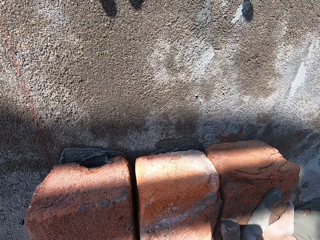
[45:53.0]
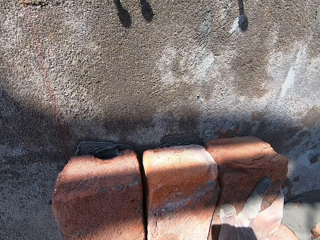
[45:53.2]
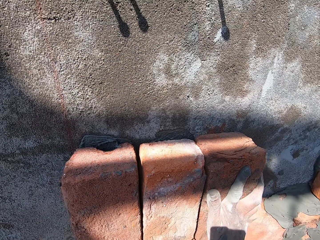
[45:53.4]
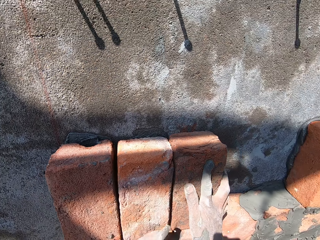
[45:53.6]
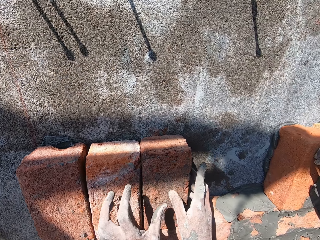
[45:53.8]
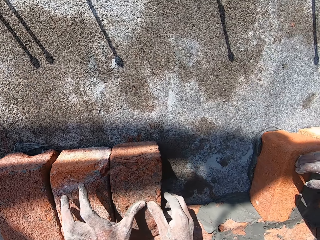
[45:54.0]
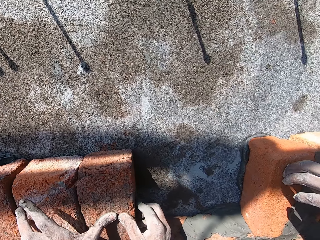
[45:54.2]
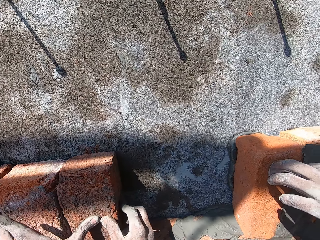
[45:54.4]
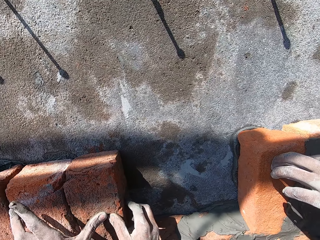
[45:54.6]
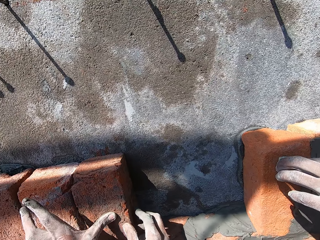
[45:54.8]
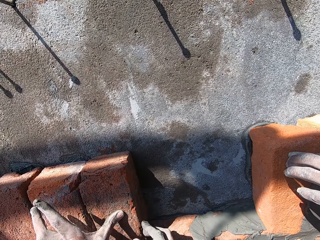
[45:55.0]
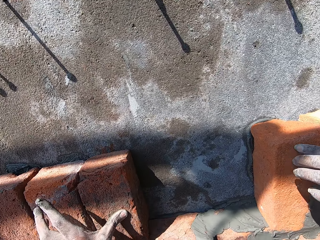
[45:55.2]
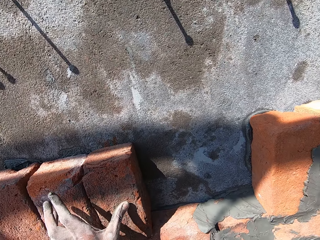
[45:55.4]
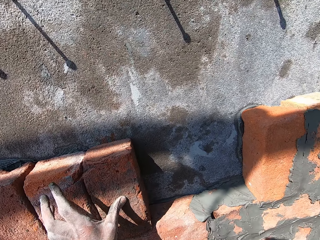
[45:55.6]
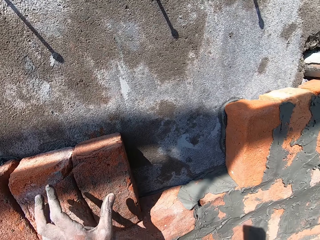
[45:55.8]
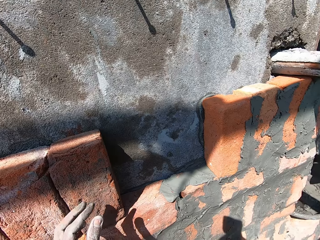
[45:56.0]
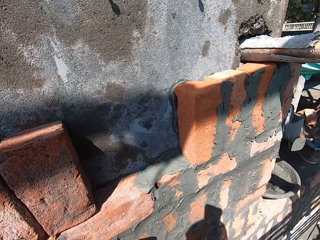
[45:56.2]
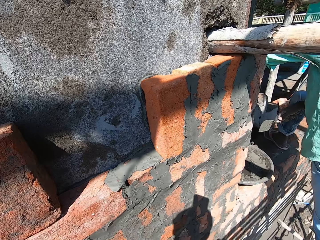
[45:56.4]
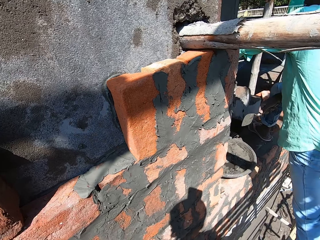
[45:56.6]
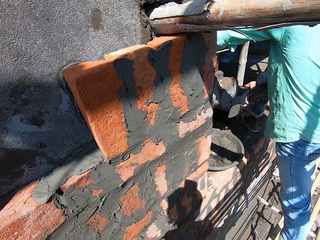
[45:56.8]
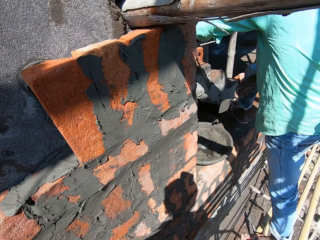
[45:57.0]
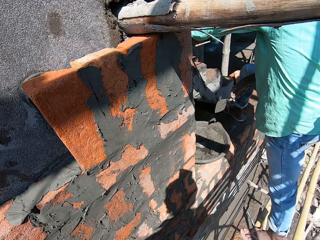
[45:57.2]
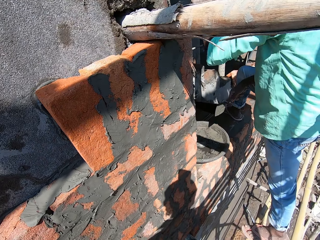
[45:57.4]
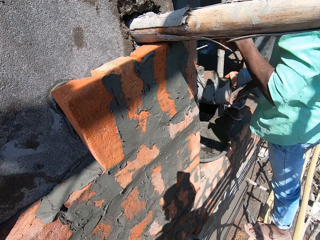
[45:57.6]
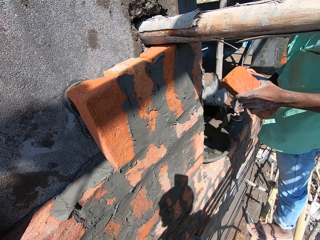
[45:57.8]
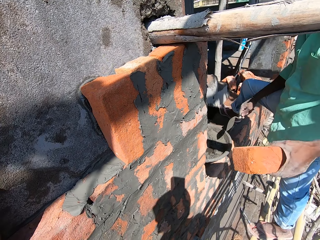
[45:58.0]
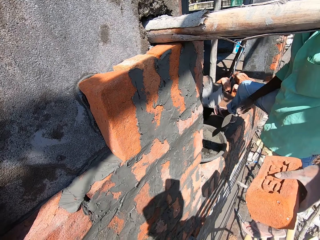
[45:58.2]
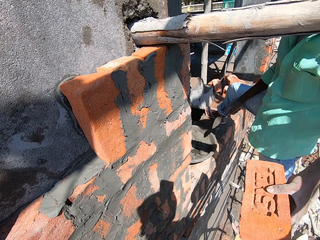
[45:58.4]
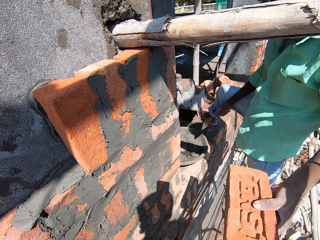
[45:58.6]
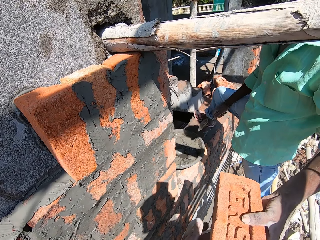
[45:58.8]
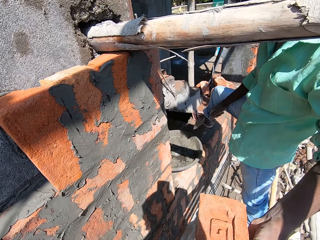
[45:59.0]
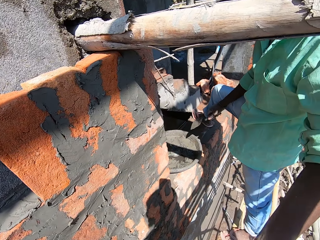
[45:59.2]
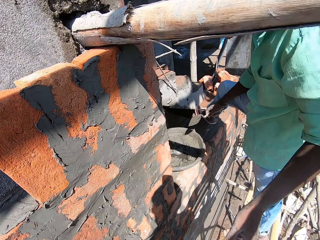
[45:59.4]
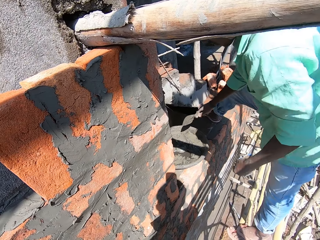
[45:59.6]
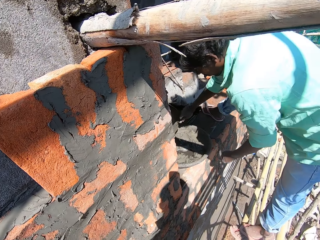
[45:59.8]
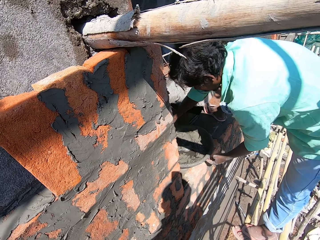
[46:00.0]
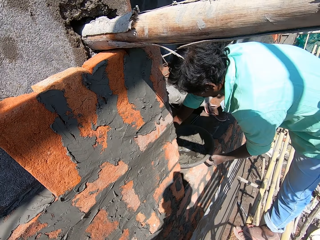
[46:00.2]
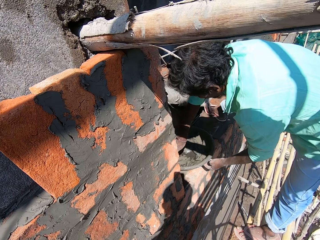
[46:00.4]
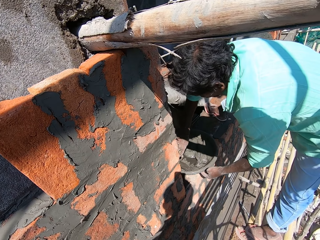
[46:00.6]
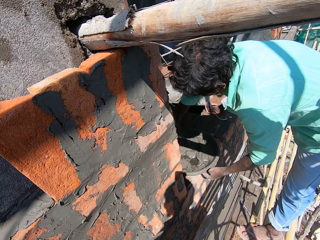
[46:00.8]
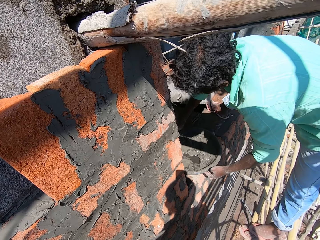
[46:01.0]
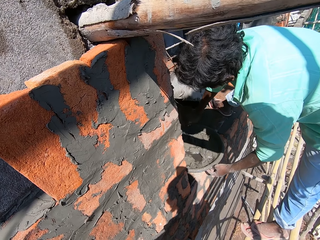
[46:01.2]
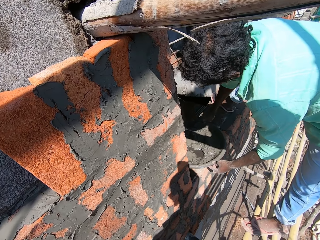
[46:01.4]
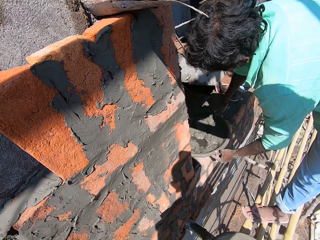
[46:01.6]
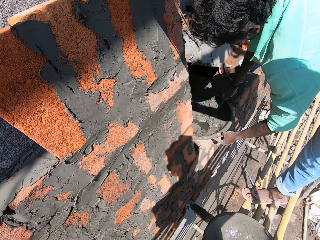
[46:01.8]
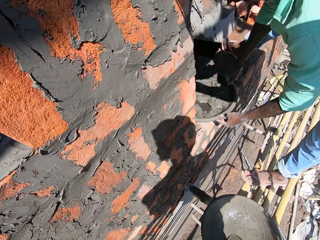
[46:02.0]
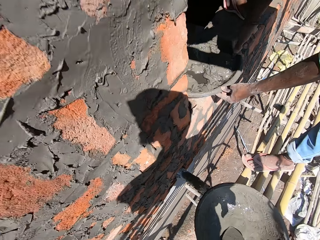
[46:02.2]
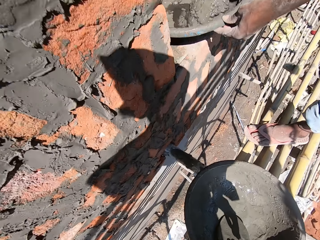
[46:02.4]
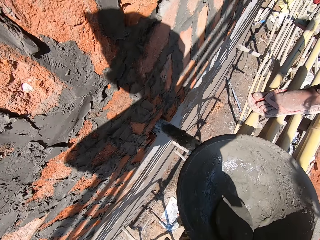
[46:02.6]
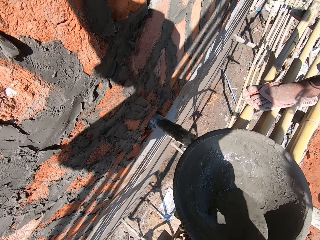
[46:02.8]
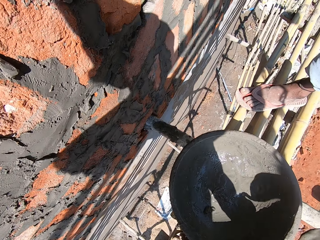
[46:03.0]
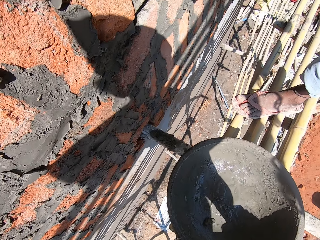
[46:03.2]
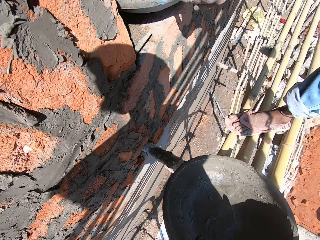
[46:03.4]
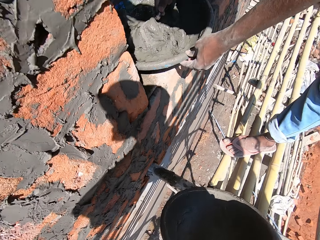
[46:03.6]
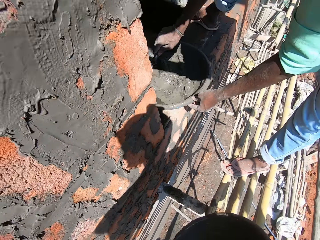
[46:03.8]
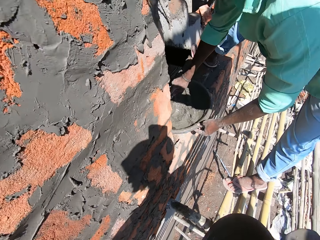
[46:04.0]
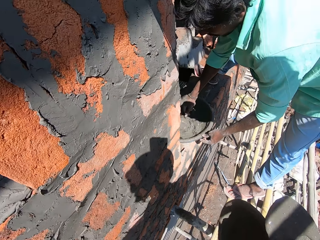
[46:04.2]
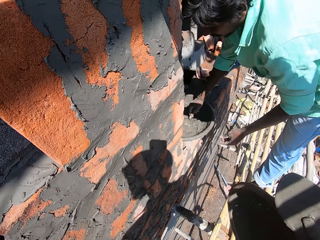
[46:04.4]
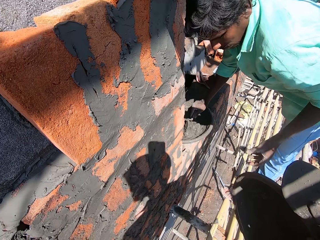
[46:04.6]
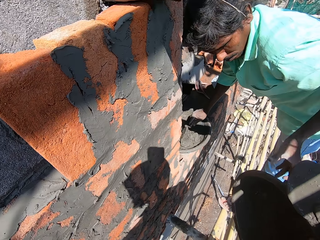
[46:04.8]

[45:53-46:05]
The camera wearer touches the brick on the wall with his left hand. He adjusts the blocks with his hands. He interacts with a man. The man picks up the block. The man passes the brick to the camera wearer with his left hand. The man gathers cement mortar in the pan with the masonry trowel in his right hand and holds the pan with his left hand. The camera wearer picks up the masonry trowel from the pan with his right hand. He lifts the pan from the bamboo stick frame with his right hand.

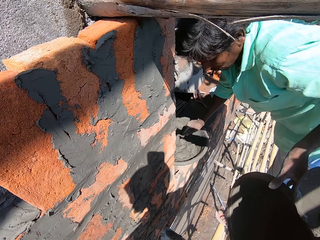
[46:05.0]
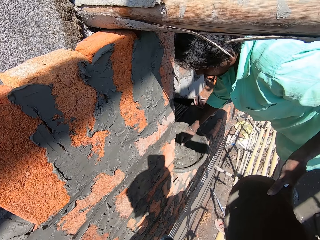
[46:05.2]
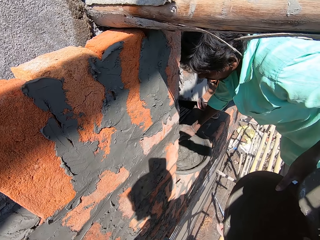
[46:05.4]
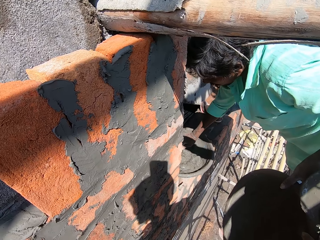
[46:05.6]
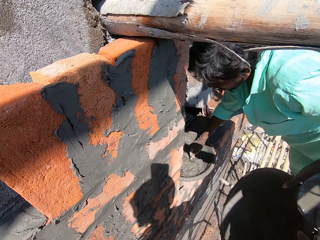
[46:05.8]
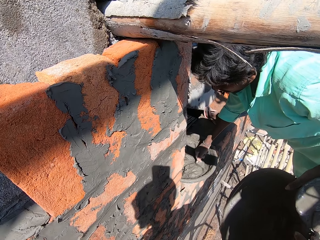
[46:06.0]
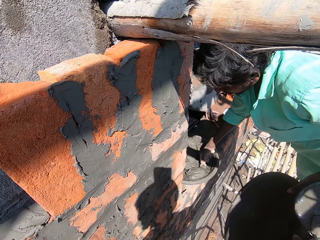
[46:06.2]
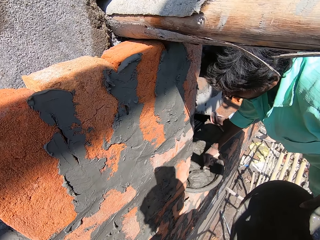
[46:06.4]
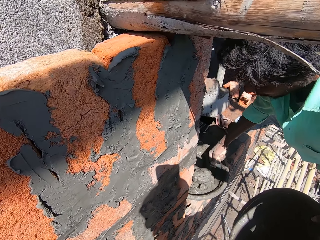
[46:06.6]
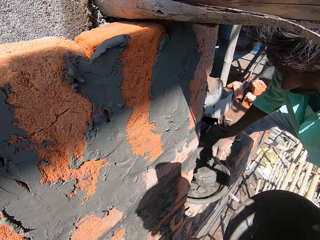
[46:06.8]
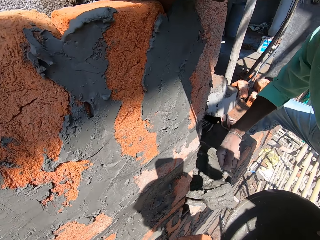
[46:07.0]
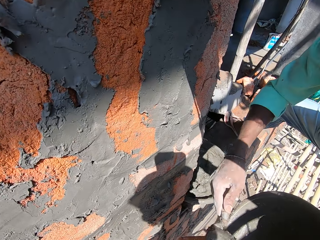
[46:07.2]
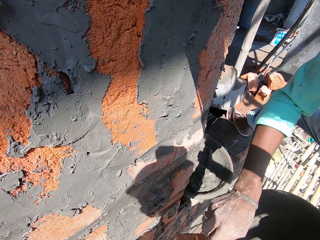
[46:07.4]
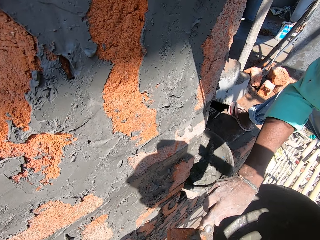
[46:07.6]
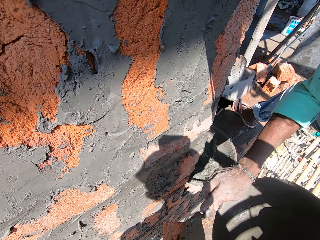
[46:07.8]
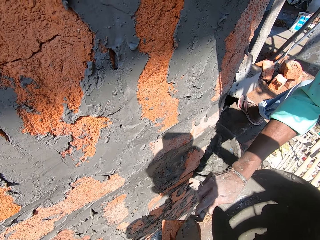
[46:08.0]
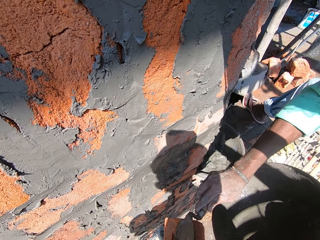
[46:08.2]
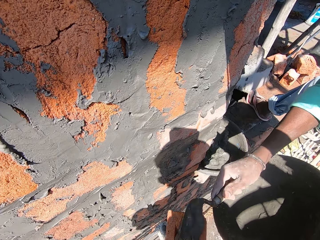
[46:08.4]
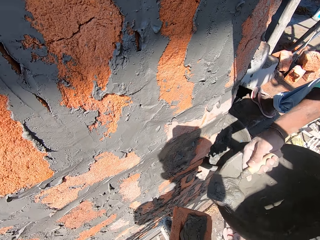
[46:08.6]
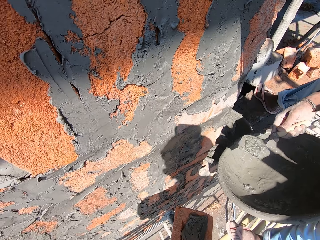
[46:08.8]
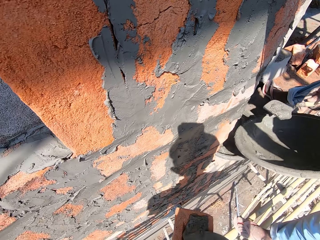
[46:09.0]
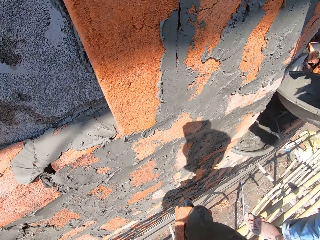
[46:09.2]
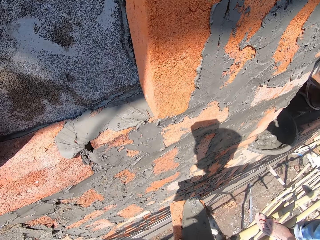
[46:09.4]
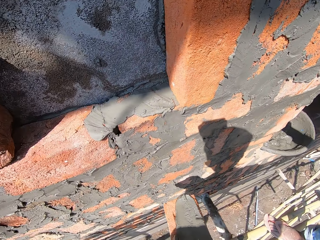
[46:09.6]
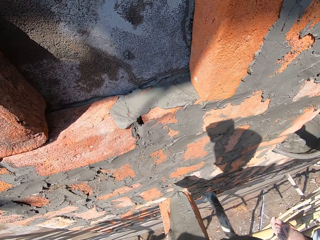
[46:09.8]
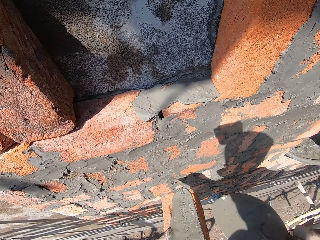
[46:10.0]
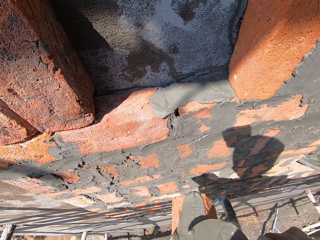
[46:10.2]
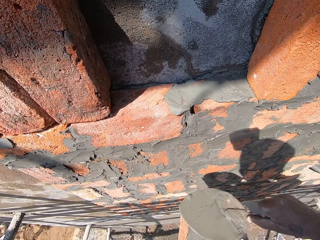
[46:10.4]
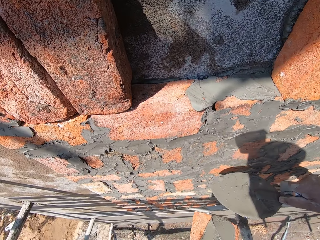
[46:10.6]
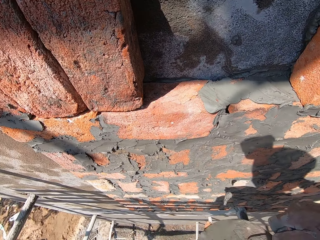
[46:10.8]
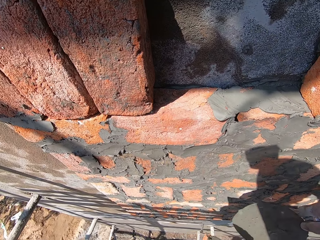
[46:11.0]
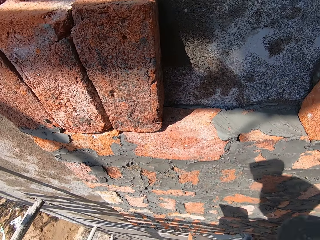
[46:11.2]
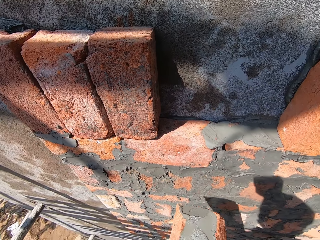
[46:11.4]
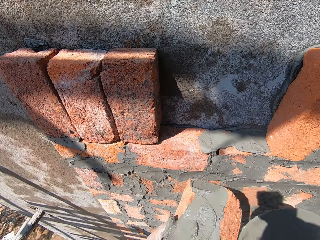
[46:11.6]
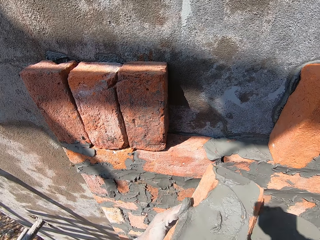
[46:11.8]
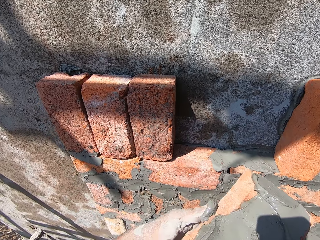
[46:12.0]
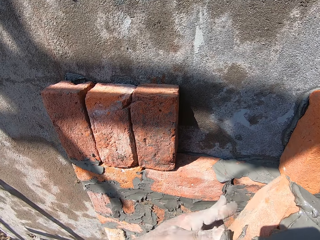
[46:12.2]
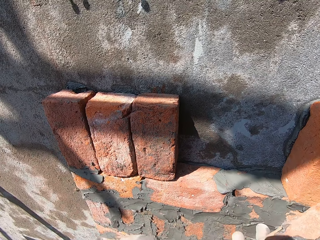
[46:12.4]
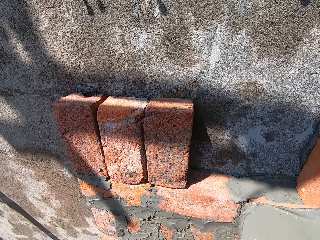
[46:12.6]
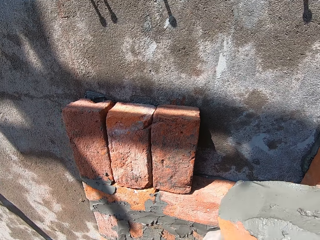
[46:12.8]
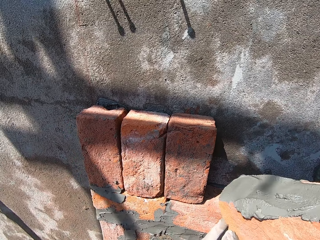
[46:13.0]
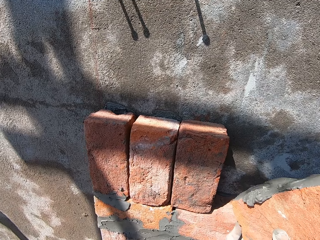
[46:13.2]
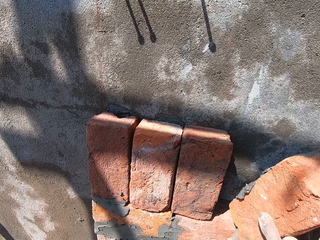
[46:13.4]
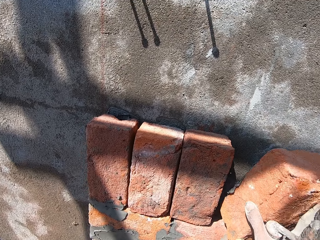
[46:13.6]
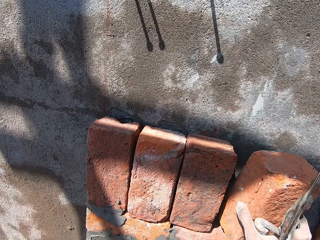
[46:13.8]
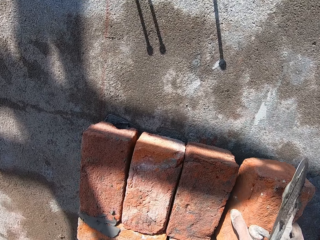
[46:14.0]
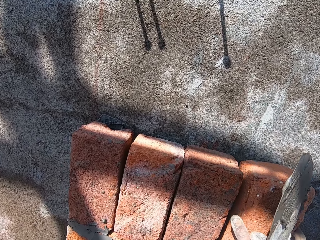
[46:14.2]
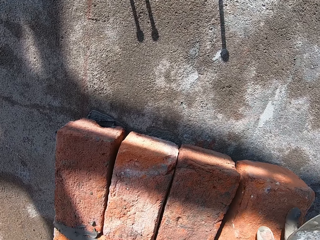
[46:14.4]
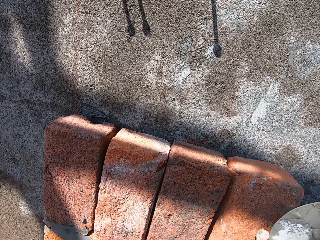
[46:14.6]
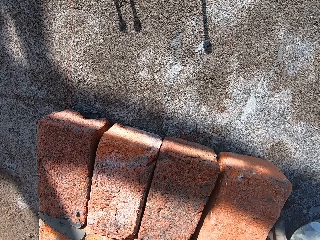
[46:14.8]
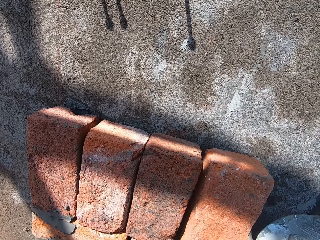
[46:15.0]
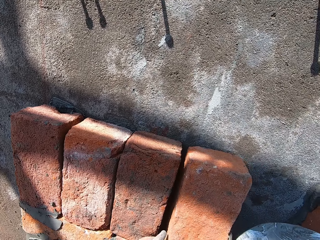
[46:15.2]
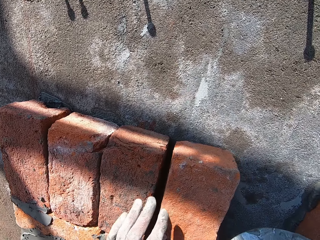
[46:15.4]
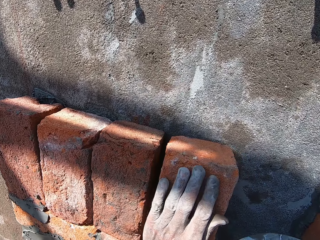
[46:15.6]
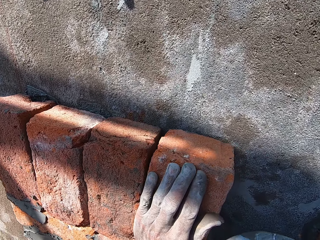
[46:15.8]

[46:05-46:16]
A man collects the pan or bowl from the camera wearer with his left hand and holds the bowl with his hand. The man packs cement mortar from the pan with the masonry trowel in his right hand and applies the cement mortar on the brick with the masonry trowel in his right hand. The camera wearer spreads the cement mortar on the brick with the masonry trowel in his right hand. He turns the brick with both hands. He places the brick on the wall with both hands, on top of other blocks.
